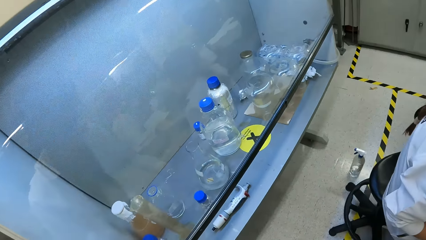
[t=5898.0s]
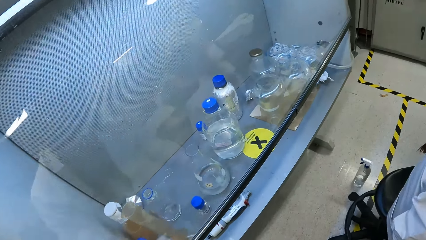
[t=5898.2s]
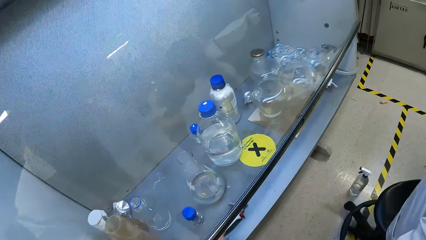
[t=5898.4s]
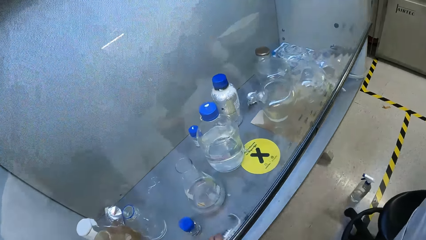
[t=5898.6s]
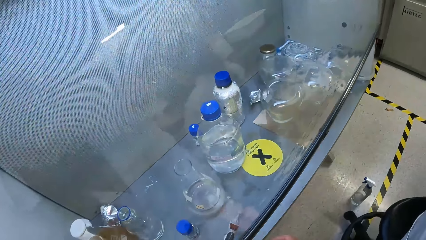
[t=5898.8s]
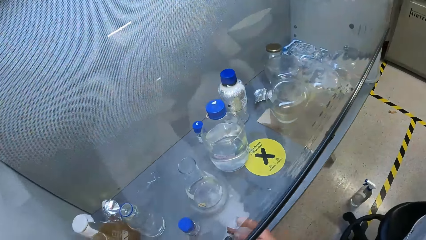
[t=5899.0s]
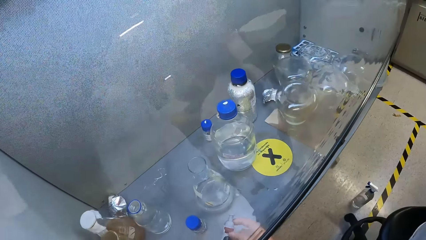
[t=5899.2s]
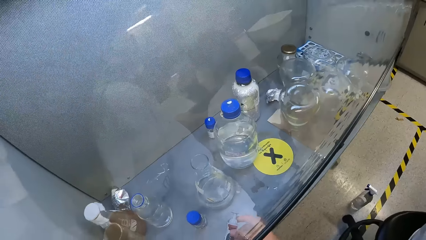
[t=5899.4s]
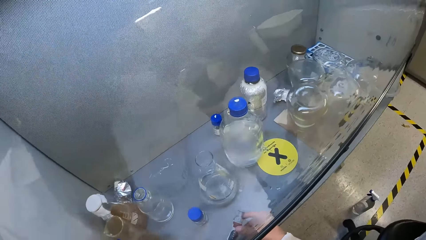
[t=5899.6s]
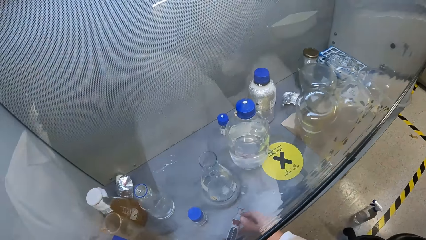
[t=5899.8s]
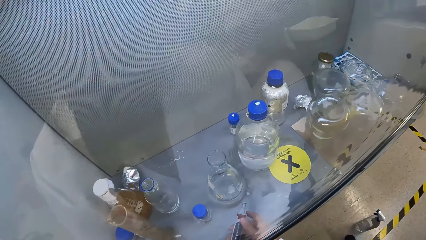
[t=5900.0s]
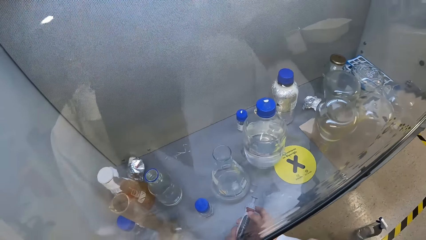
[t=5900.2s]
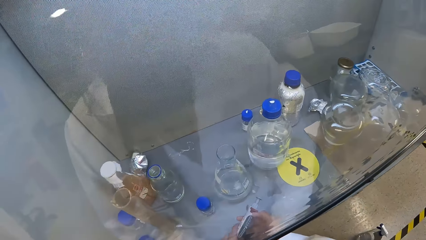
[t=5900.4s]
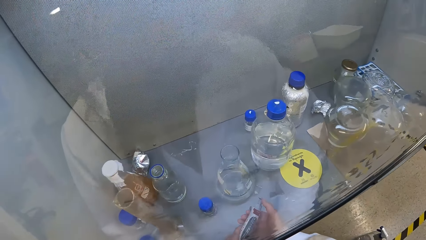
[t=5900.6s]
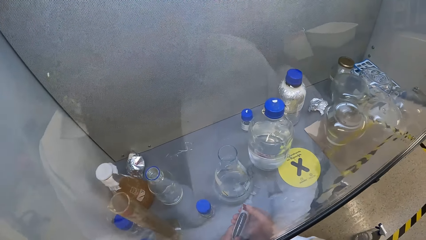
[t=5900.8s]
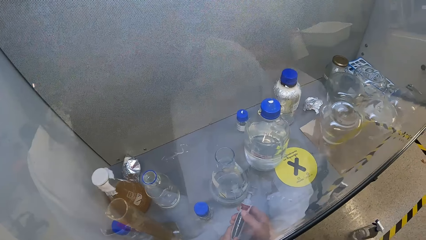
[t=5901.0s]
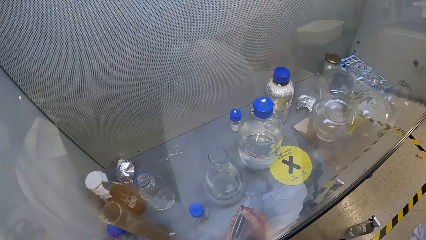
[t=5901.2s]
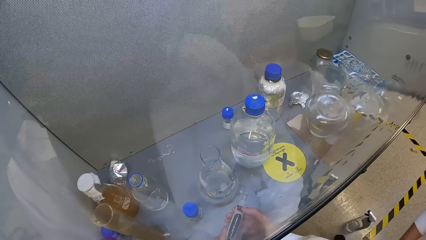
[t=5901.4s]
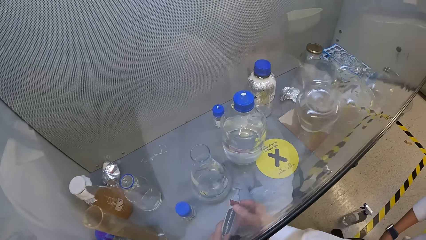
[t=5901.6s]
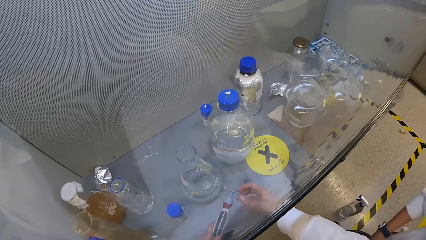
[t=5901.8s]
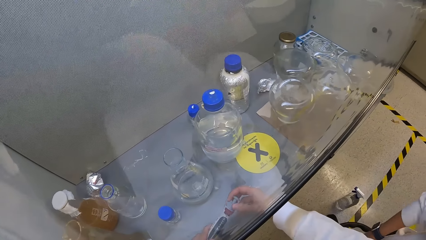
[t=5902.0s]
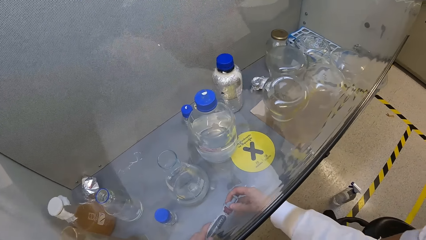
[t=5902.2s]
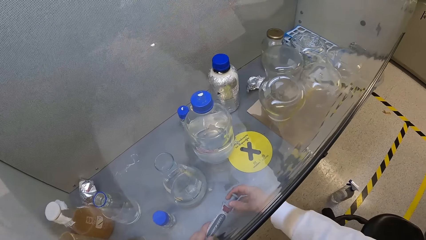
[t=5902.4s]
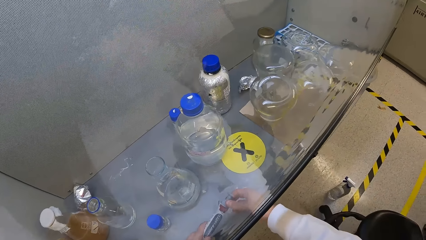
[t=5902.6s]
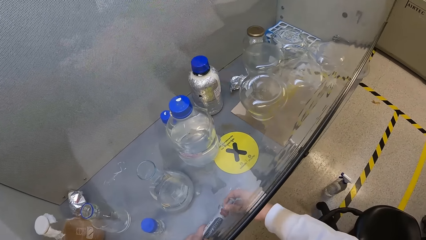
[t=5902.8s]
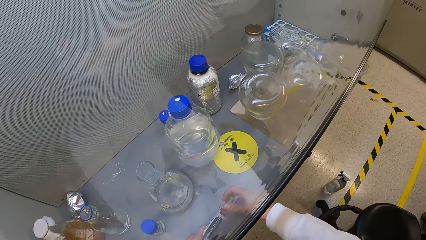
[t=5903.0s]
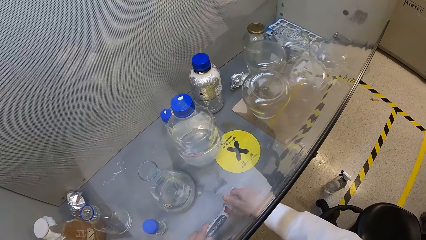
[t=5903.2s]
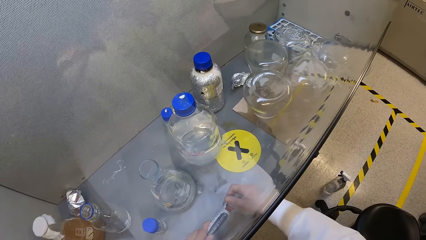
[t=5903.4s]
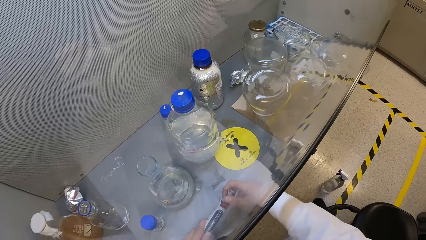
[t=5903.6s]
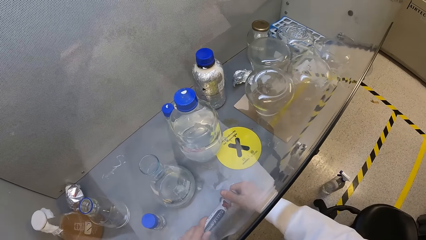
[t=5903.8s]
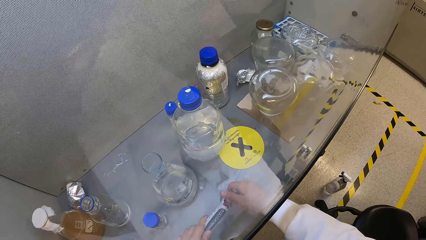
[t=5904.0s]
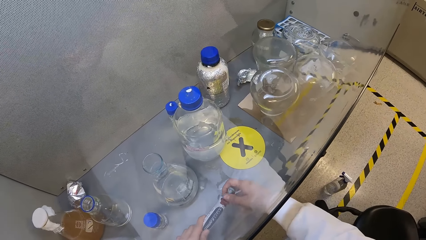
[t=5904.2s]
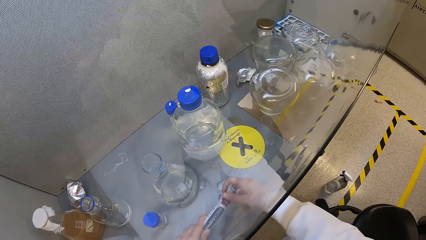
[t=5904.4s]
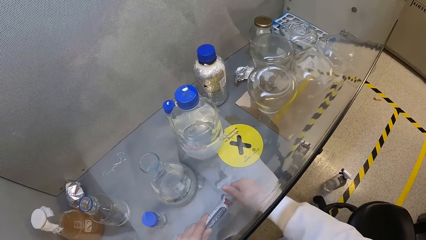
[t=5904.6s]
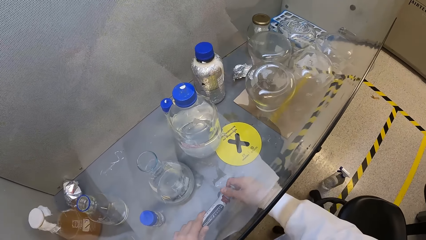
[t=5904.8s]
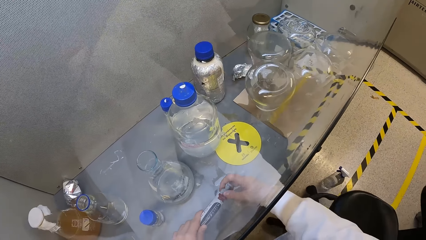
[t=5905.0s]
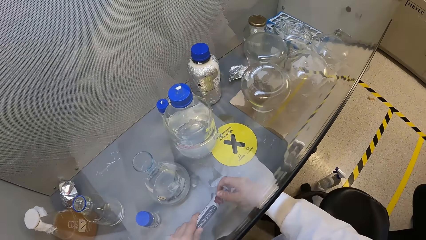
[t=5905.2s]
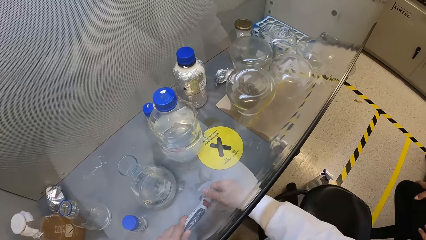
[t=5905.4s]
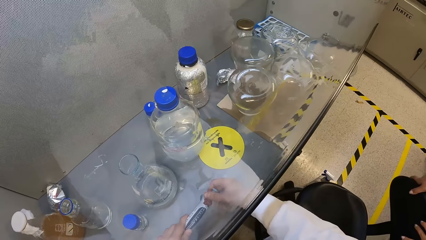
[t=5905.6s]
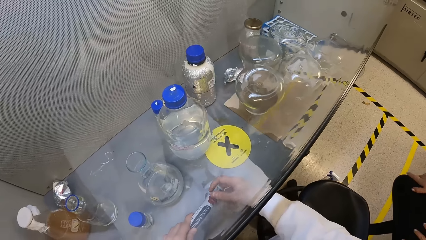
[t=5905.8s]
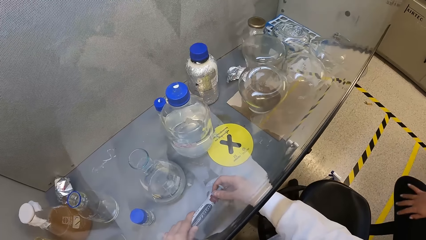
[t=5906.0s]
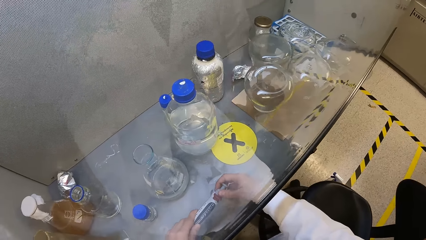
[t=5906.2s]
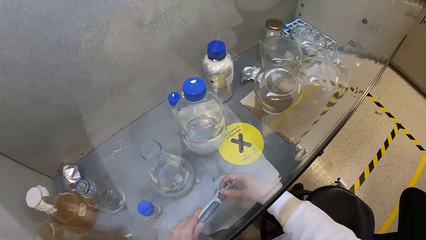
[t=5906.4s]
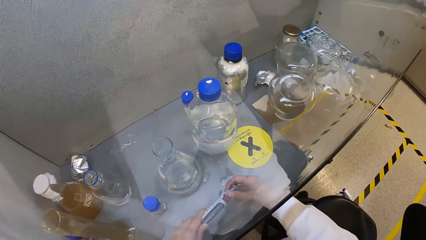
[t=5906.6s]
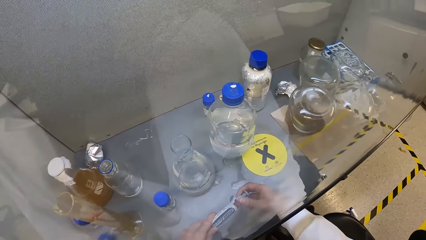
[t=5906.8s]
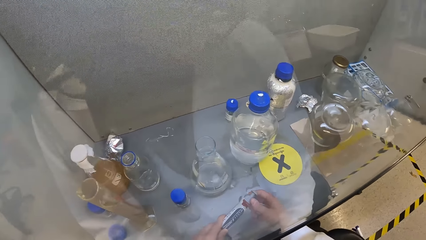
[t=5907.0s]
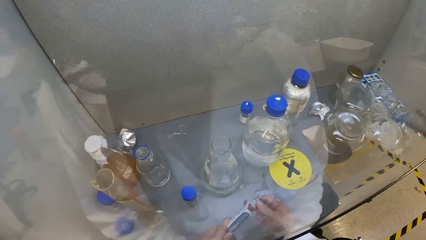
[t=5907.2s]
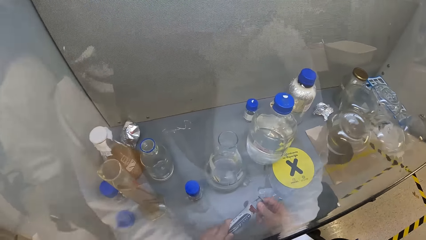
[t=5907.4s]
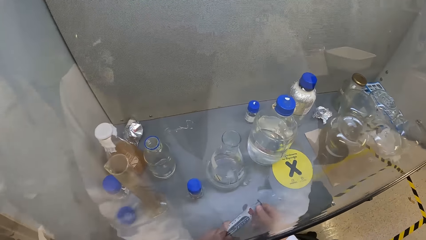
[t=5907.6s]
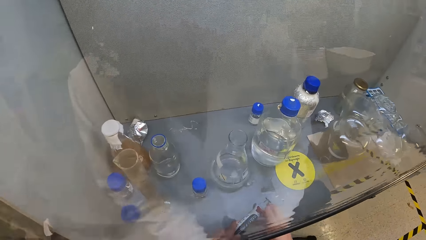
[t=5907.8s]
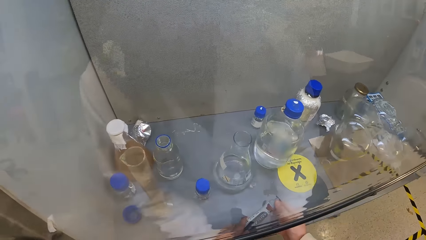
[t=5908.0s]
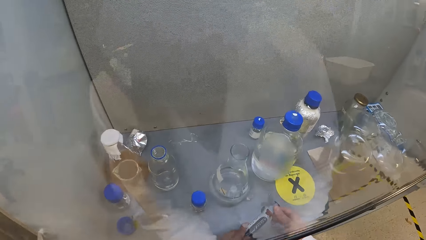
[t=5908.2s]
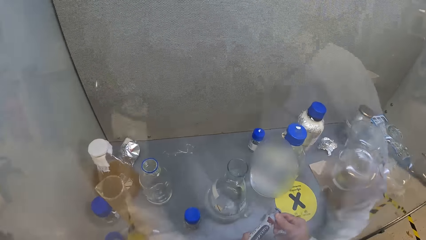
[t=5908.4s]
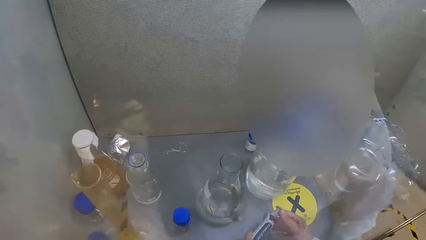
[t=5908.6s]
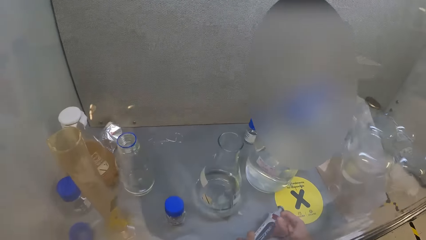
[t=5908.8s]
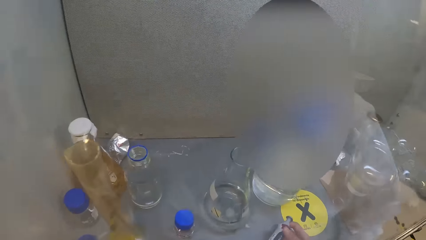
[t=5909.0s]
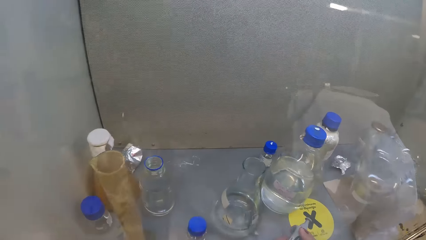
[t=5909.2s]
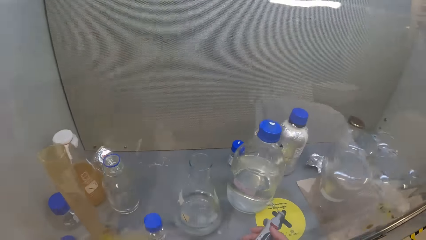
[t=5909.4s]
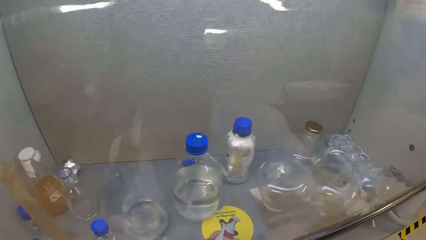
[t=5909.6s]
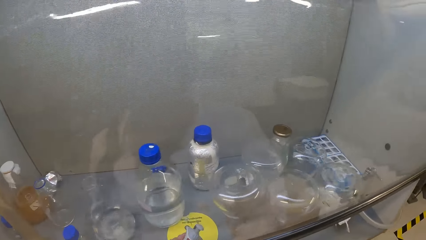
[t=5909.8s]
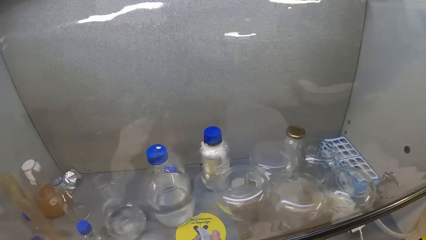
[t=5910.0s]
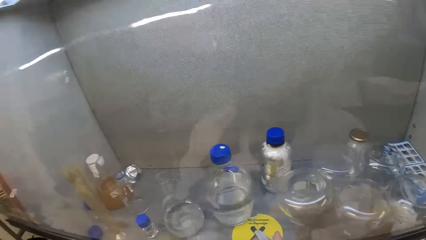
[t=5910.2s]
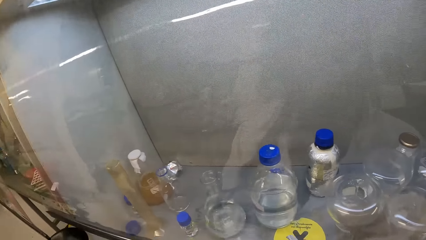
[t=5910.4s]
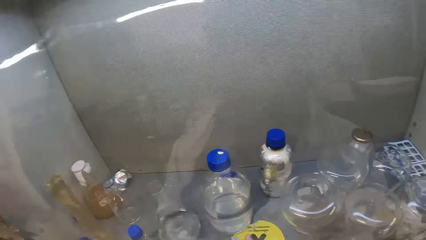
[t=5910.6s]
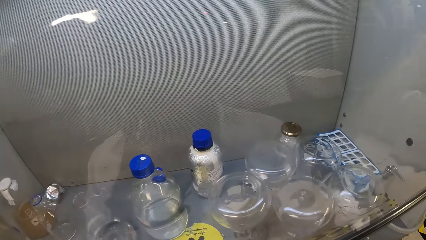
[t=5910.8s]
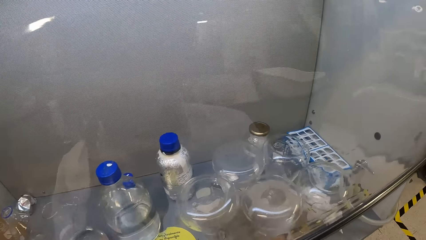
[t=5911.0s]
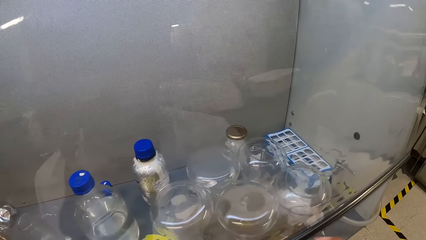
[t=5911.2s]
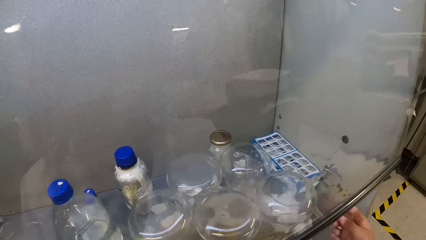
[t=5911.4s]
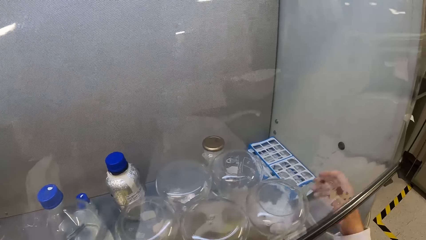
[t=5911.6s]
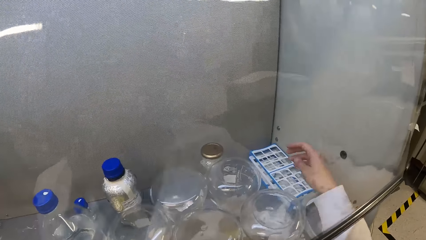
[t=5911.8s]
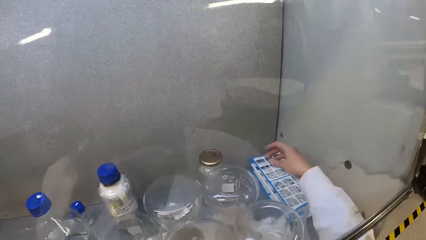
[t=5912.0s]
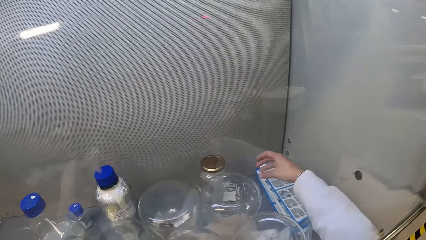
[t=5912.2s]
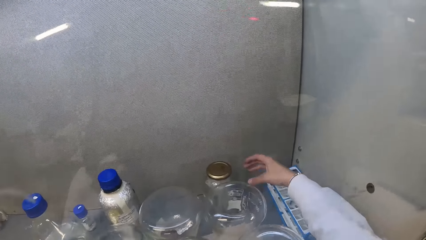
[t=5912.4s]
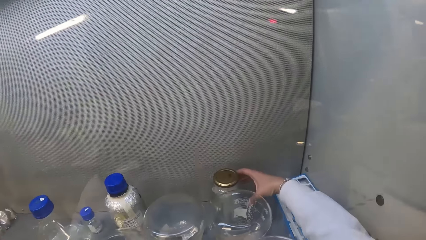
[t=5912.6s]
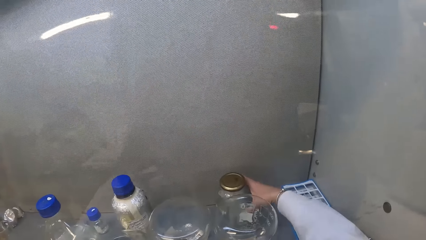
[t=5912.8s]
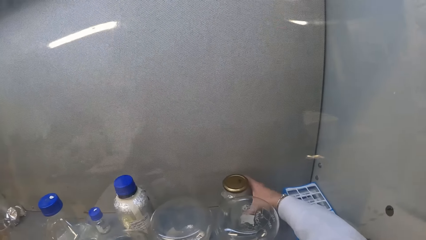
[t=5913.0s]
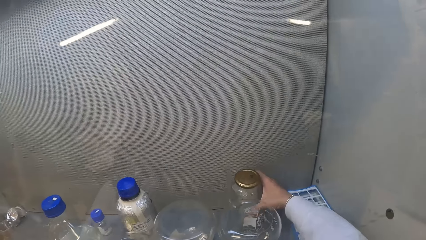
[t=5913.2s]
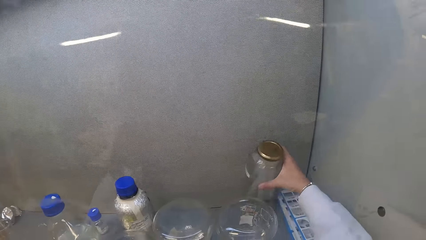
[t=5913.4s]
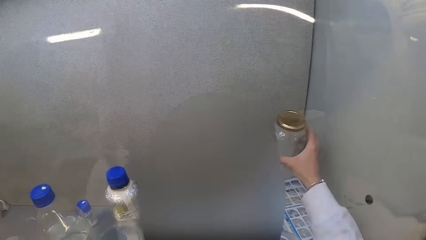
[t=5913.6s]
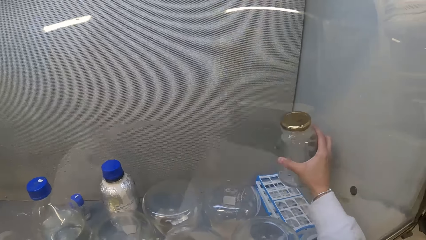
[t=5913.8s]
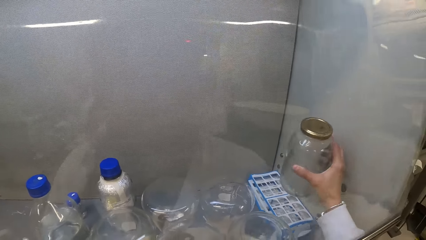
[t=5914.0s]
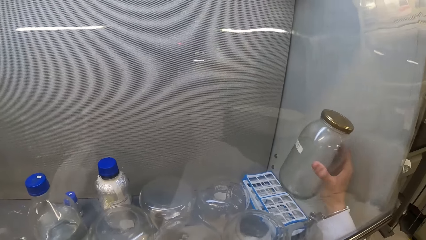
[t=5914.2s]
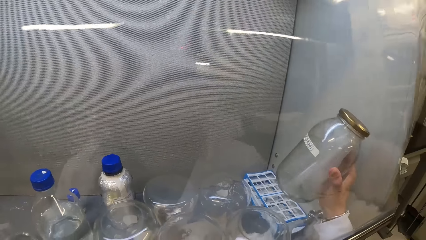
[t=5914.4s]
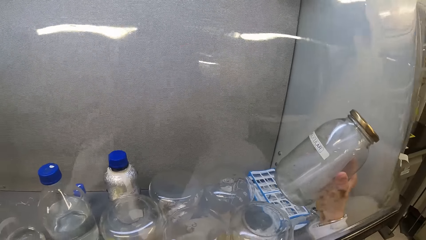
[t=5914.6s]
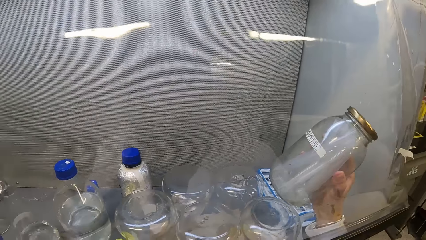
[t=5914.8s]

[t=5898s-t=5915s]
The camera wearer turns around and looks around a room. They pick up a syringe, adjust a knob on the syringe and remove the knob from the syringe. The lady moves around a room. The camera wearer puts down a bottle. They walk around a room, move the hand and pick up a tin.
